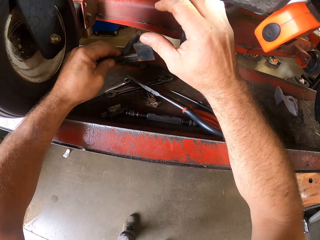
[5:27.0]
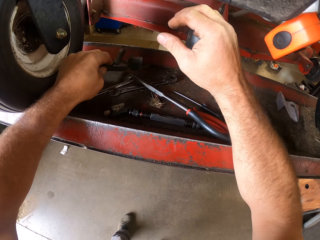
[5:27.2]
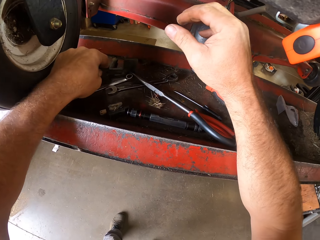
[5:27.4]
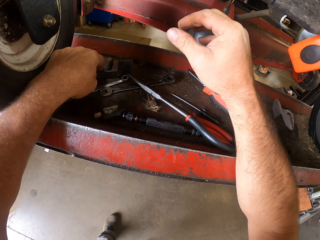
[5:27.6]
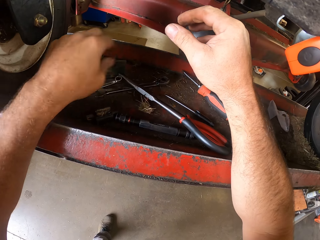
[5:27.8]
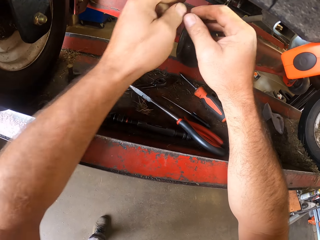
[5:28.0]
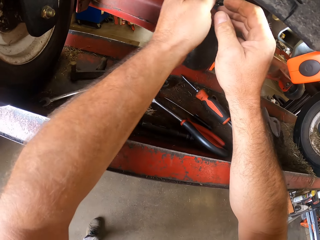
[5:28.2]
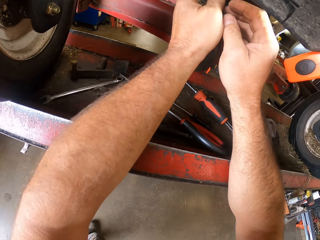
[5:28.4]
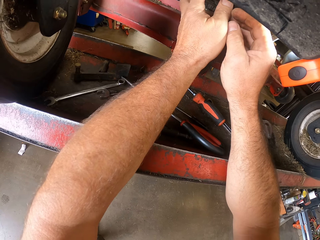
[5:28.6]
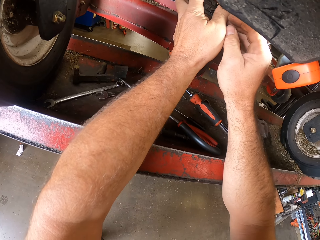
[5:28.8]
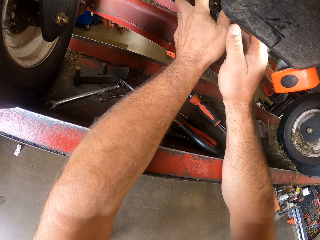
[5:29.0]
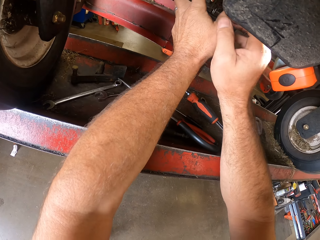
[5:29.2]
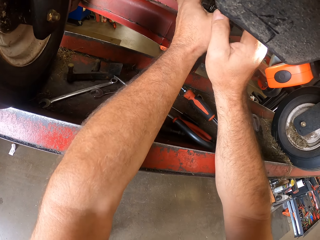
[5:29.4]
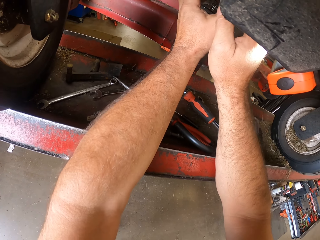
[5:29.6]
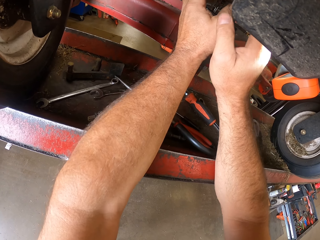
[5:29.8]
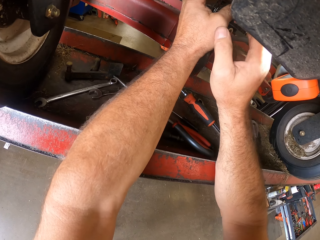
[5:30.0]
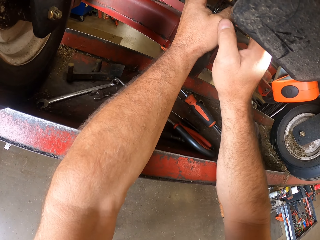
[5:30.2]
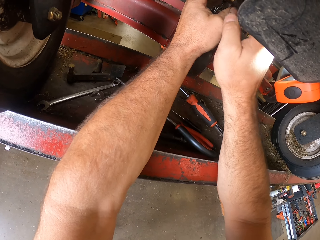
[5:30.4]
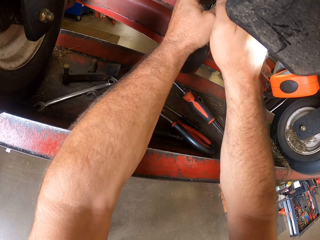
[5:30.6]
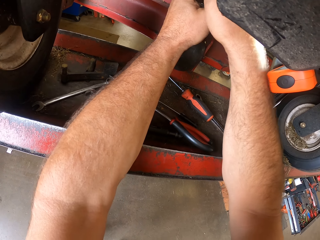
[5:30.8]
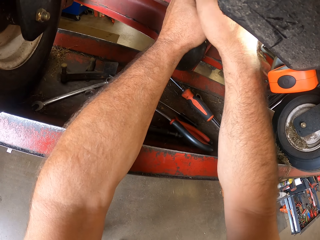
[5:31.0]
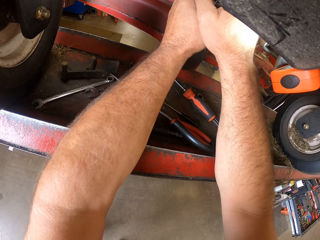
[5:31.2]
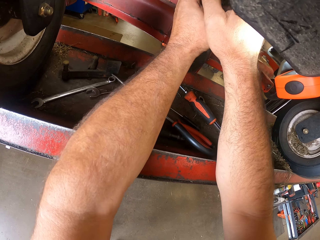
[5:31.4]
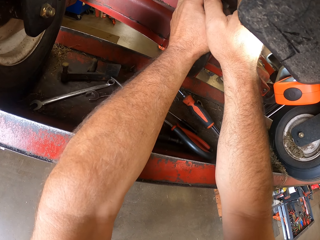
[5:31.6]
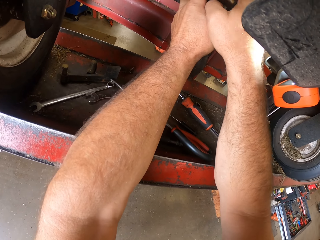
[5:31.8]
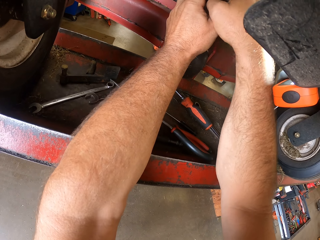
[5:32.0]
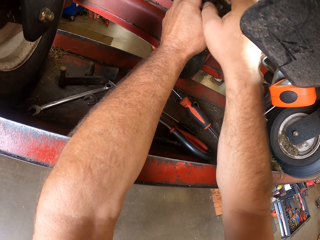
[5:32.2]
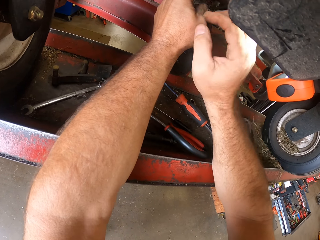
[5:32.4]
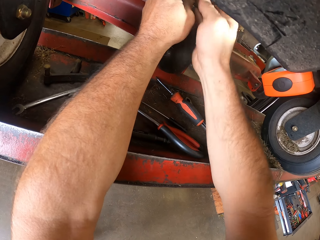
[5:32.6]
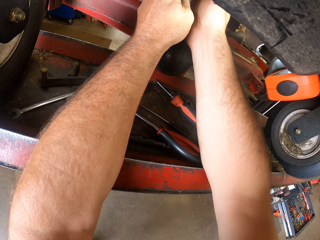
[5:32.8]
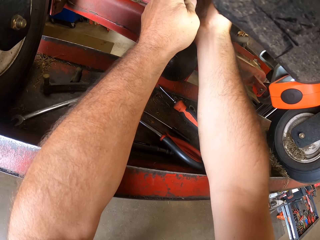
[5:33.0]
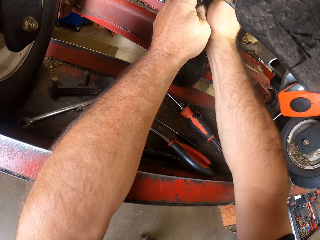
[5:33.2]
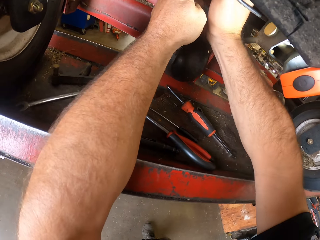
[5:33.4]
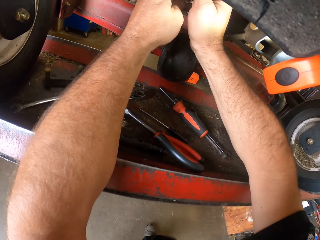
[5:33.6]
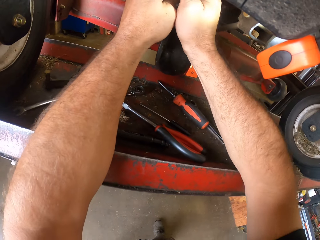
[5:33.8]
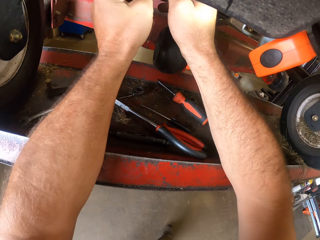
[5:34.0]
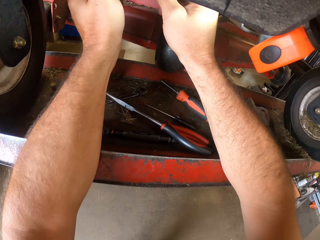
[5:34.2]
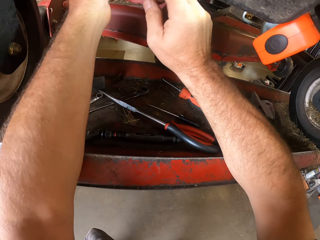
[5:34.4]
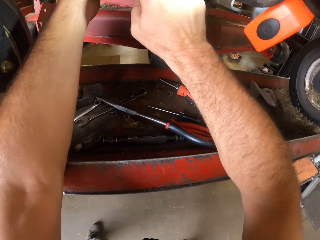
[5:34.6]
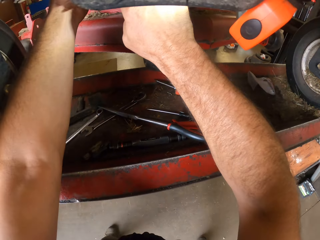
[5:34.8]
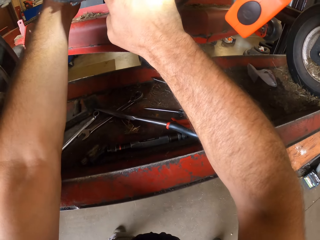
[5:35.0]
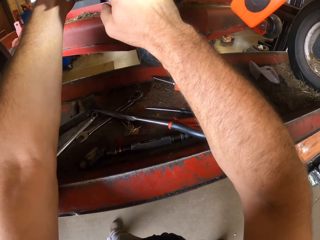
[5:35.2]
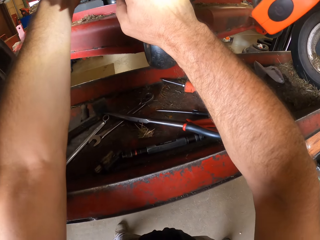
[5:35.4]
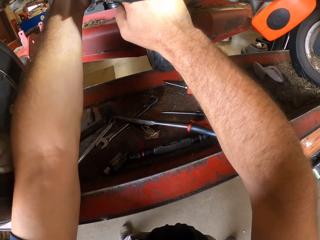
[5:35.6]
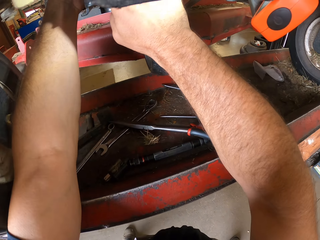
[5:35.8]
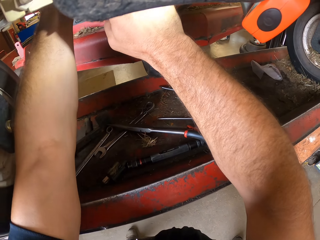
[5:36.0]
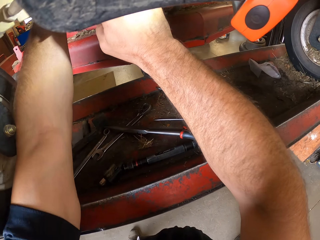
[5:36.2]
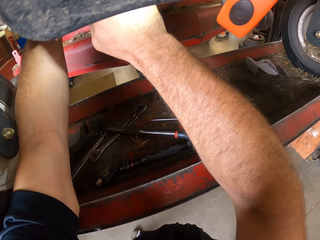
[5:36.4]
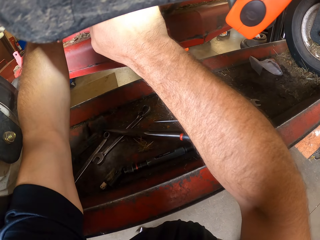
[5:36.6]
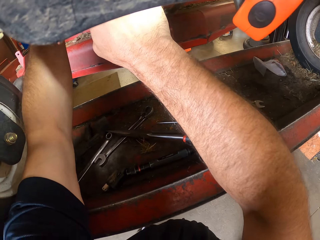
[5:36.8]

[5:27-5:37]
The camera wearer removes a part of the lawn mower. He drops the part of the lawn mower. He picks up a screw from the workbench with his left hand. He works on the machine with both his hands.

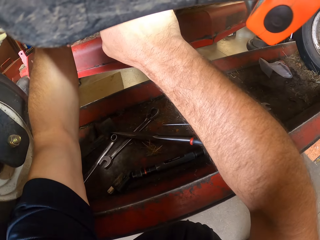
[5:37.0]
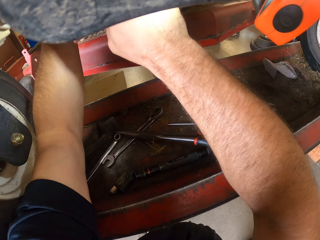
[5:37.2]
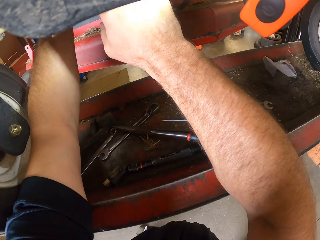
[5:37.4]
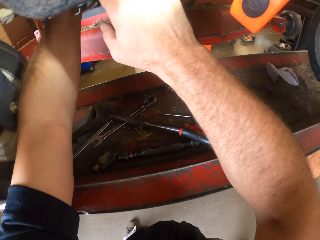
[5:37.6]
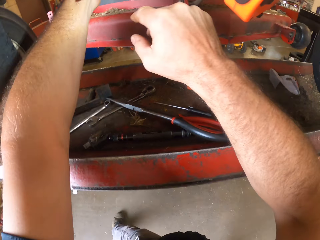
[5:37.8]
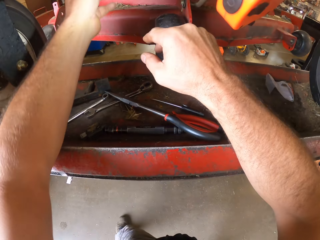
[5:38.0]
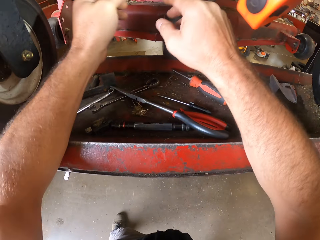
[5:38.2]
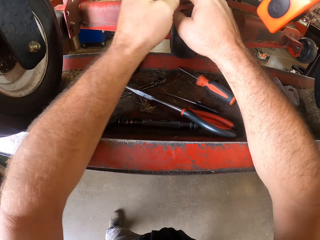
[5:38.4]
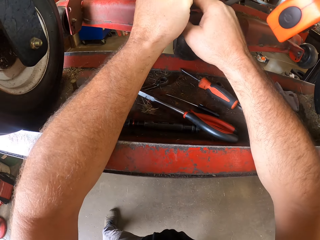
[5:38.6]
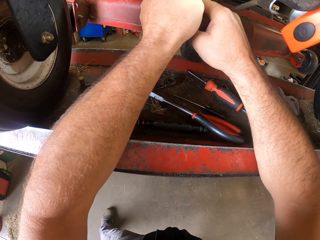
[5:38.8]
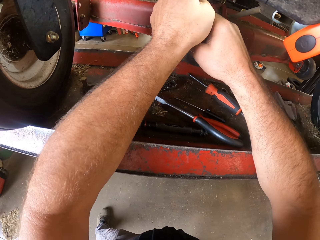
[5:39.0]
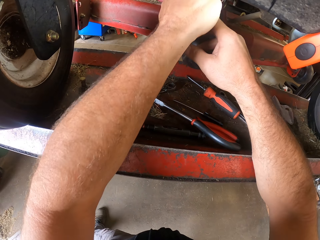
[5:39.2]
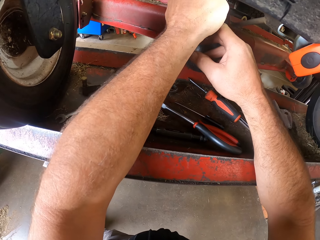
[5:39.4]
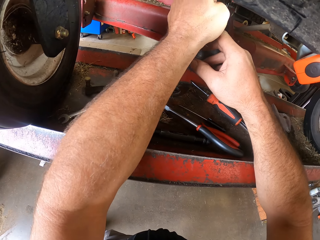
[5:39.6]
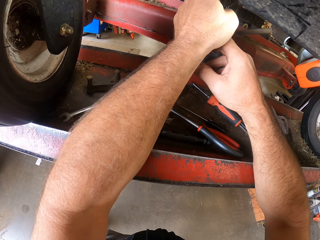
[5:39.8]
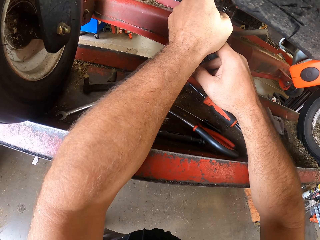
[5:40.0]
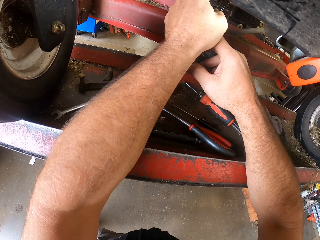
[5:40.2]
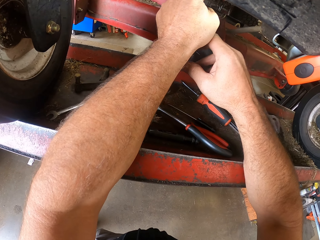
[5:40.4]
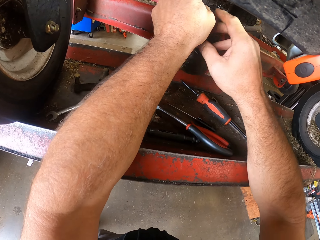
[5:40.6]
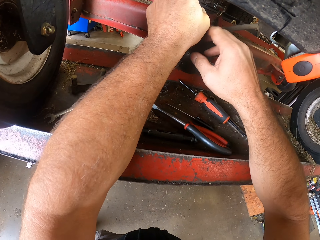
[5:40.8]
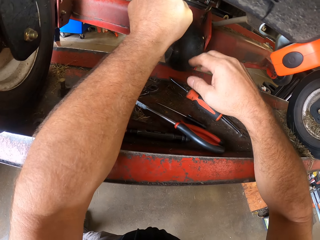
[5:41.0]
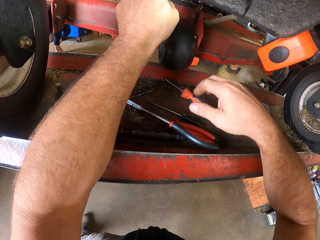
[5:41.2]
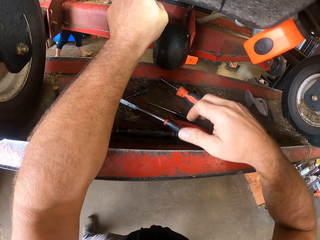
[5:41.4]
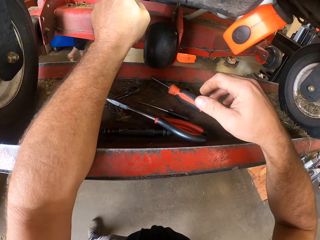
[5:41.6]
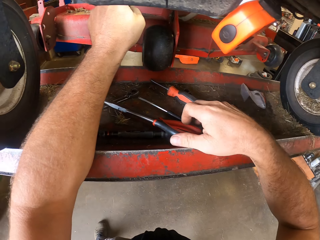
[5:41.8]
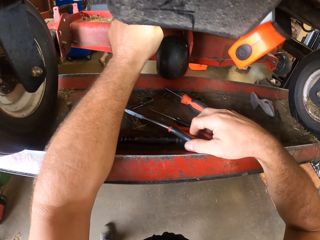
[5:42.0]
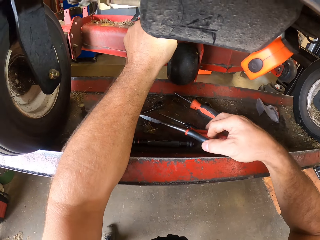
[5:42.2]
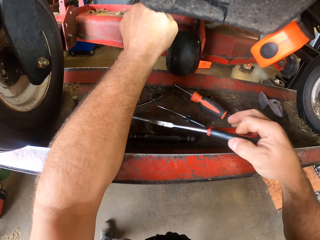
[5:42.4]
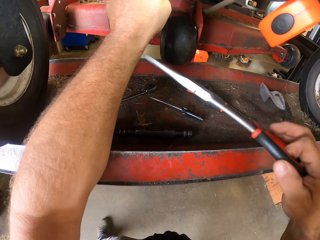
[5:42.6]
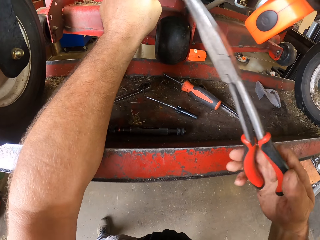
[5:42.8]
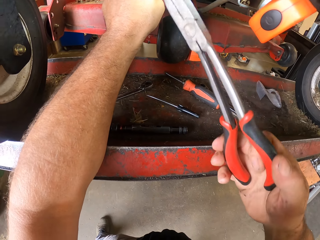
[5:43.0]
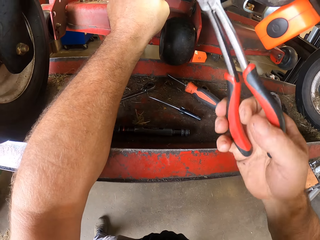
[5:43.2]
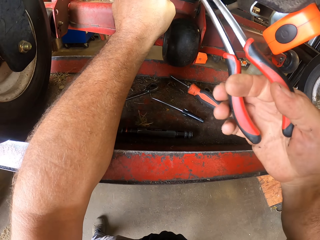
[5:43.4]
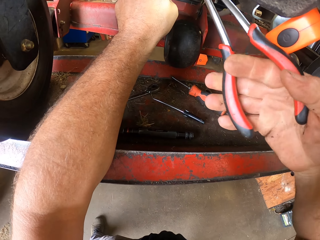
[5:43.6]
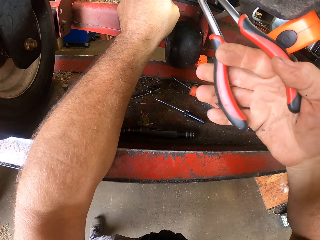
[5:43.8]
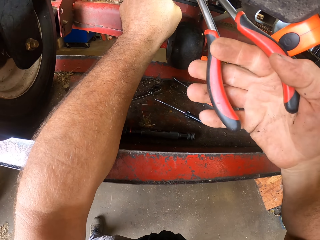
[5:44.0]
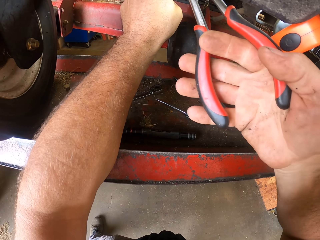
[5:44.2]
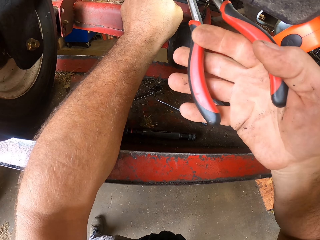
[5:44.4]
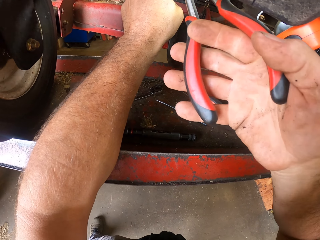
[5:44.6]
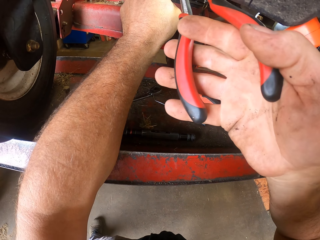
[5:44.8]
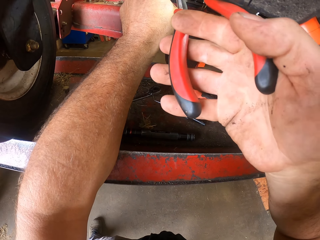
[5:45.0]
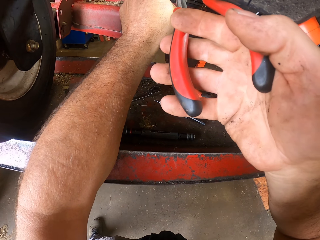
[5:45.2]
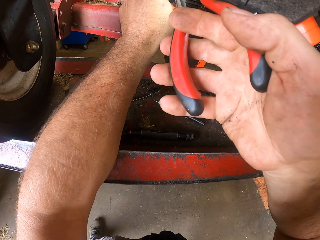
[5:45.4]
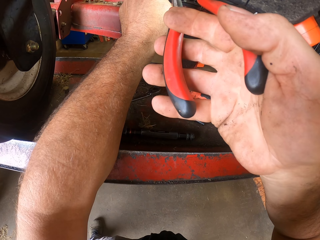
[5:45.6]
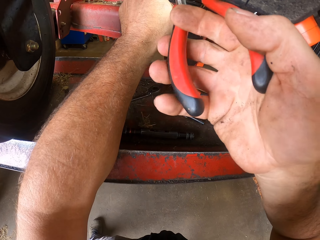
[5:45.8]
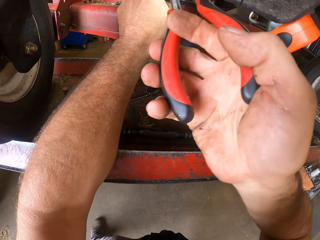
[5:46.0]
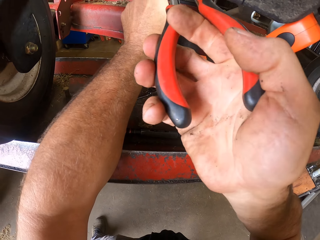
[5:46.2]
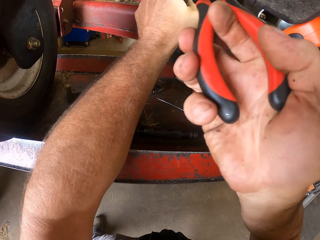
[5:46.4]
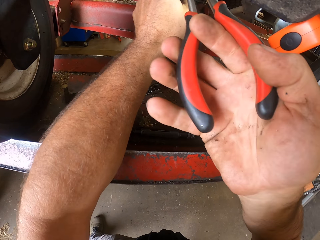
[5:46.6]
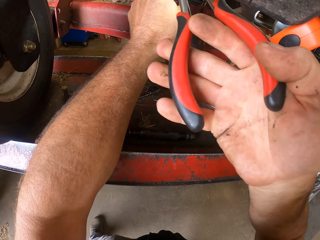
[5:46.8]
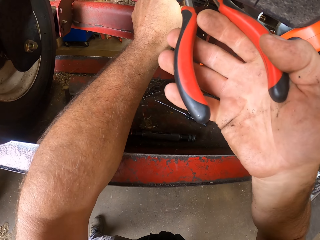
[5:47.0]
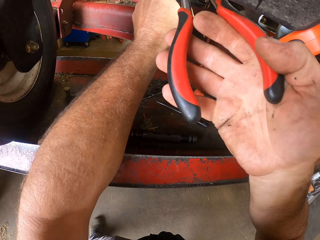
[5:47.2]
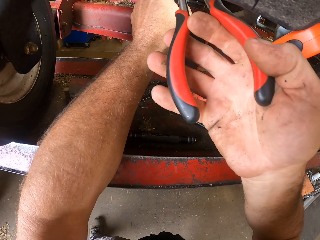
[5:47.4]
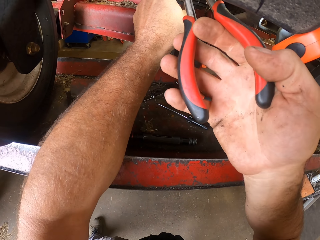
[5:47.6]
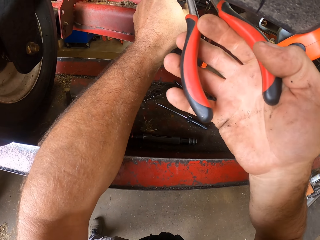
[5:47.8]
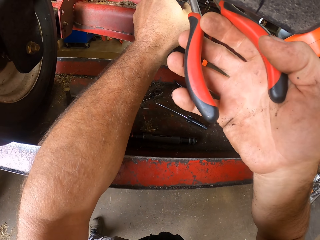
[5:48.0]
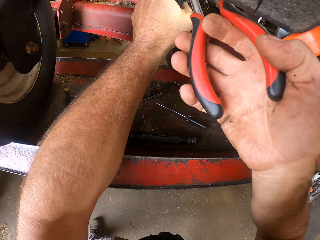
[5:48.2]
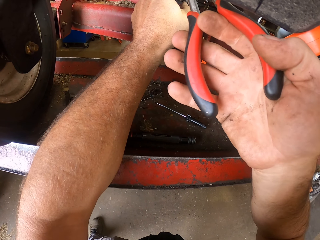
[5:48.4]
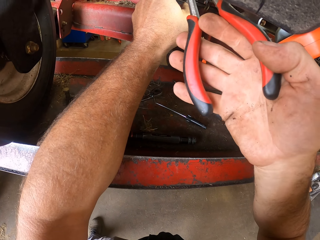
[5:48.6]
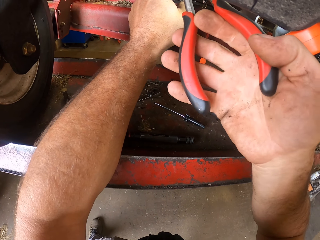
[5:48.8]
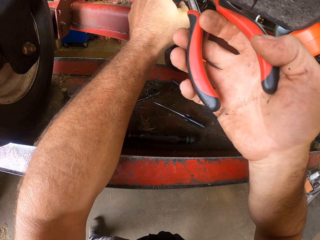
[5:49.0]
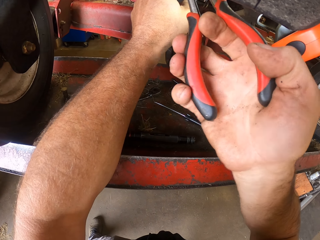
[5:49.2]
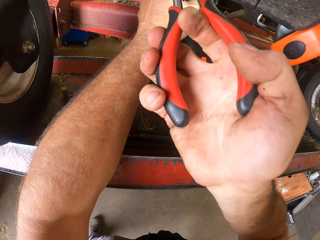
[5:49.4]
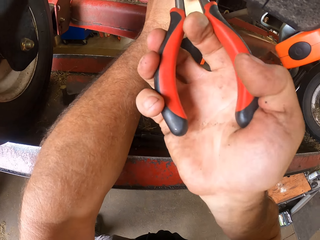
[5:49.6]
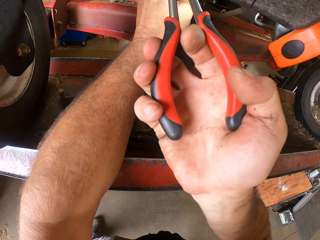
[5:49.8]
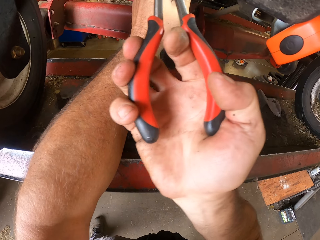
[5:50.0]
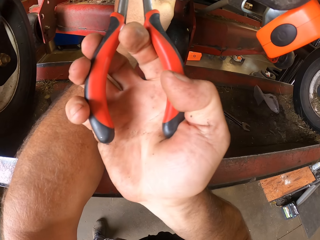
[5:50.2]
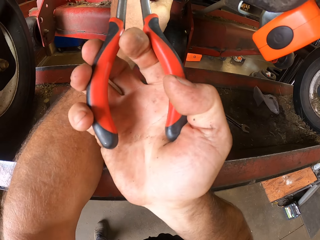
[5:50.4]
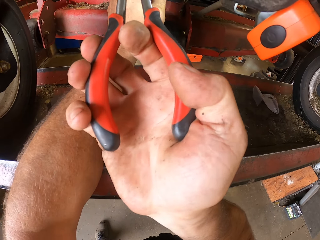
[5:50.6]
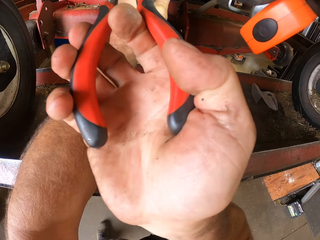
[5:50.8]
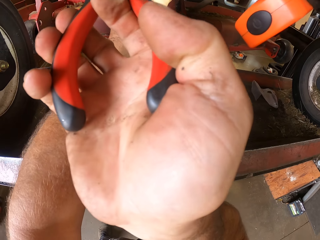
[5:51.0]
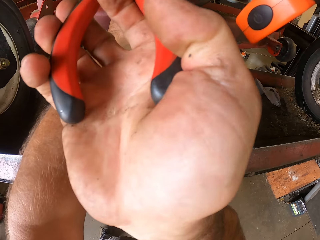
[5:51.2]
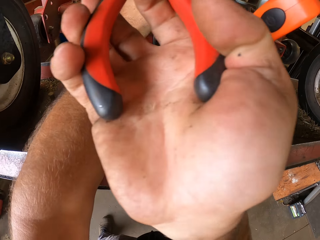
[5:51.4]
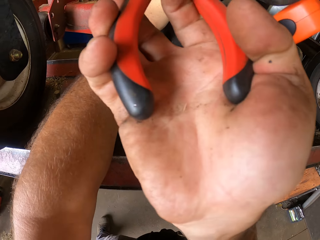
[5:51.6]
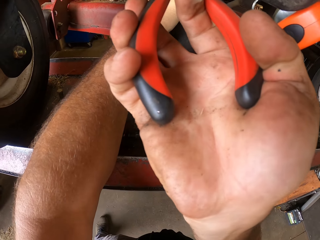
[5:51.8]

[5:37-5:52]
The camera wearer removes a hand from the lawn mower. He fixes the lawn mower. A person walks on the other side. The camera wearer picks up the pair of shears or nose pliers from the workbench with his right hand. He works on the machine with the pair of shears.
